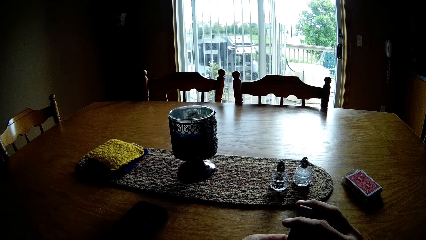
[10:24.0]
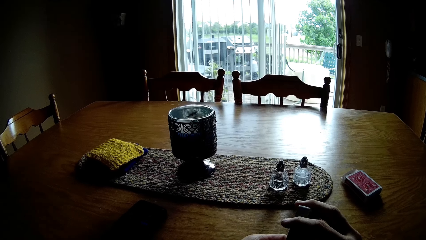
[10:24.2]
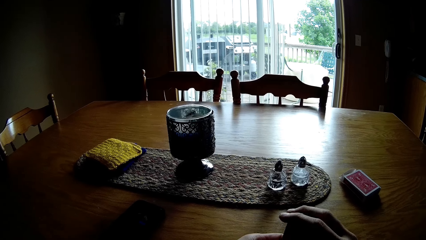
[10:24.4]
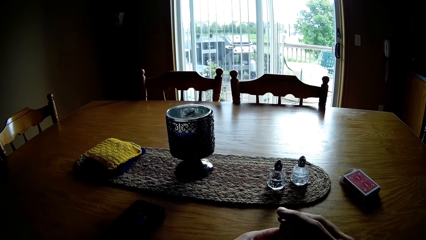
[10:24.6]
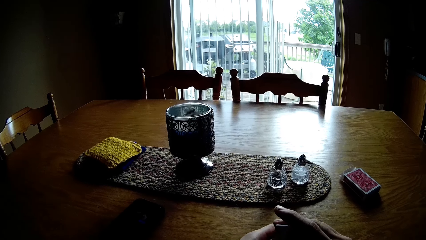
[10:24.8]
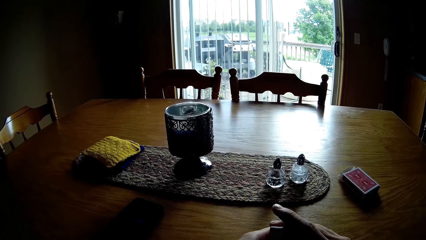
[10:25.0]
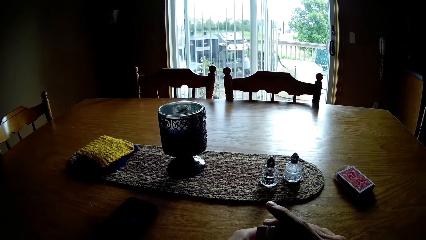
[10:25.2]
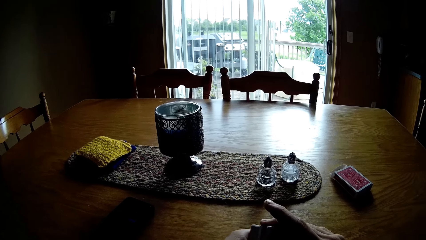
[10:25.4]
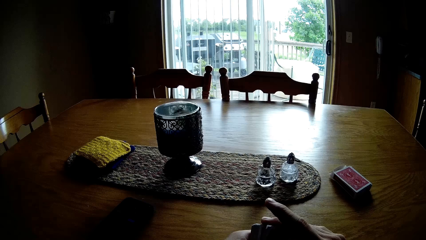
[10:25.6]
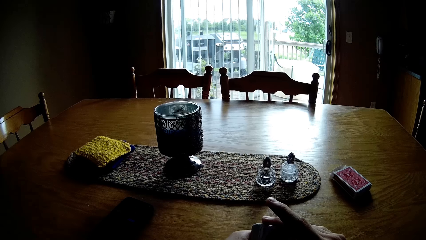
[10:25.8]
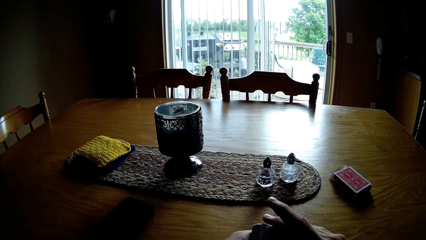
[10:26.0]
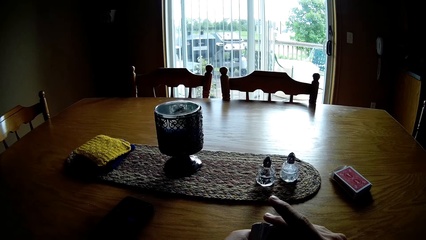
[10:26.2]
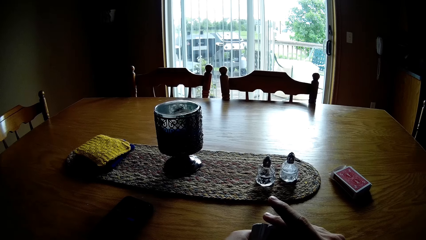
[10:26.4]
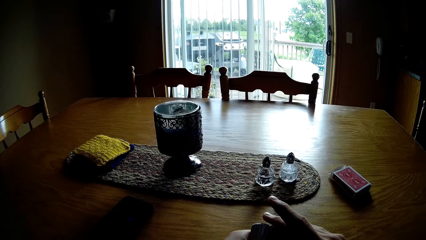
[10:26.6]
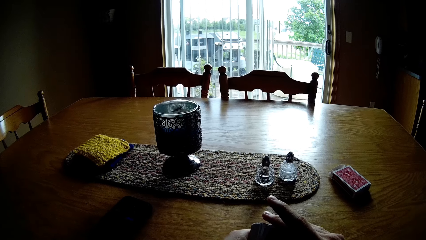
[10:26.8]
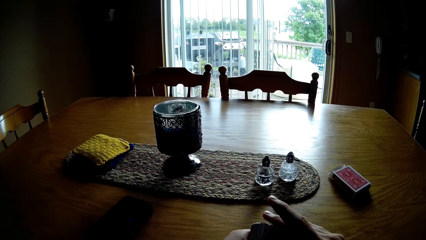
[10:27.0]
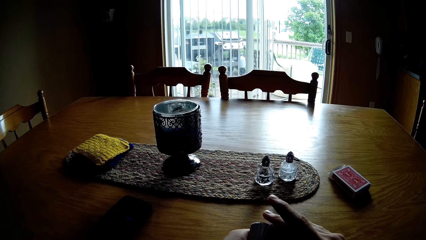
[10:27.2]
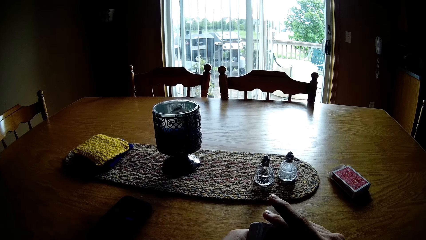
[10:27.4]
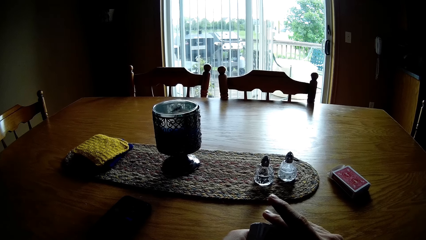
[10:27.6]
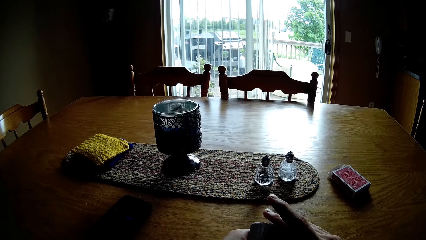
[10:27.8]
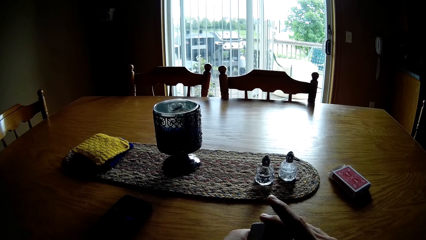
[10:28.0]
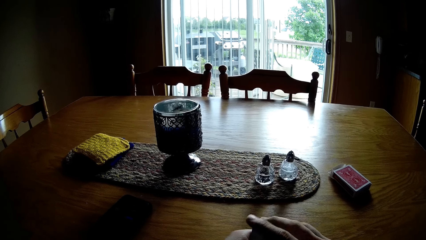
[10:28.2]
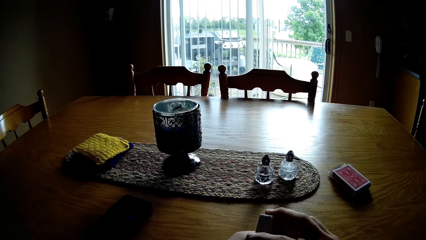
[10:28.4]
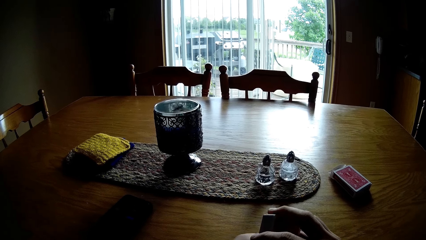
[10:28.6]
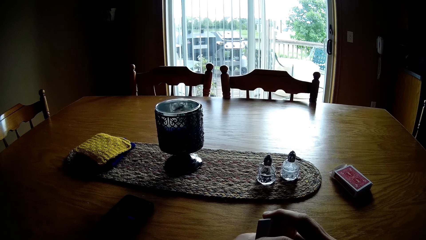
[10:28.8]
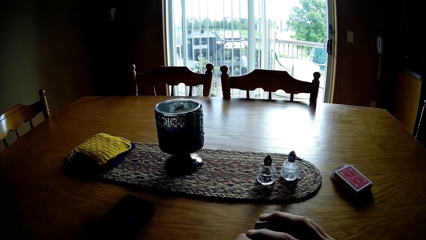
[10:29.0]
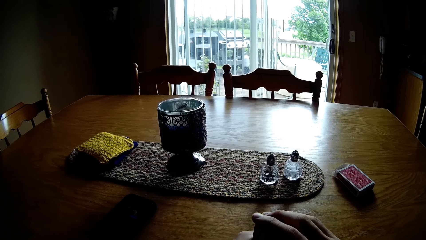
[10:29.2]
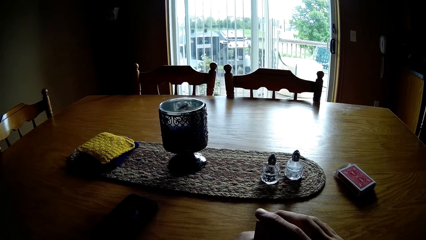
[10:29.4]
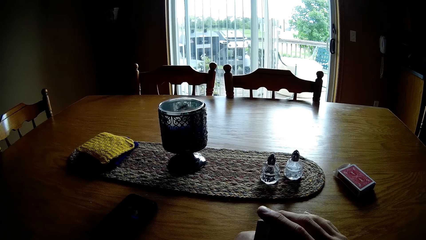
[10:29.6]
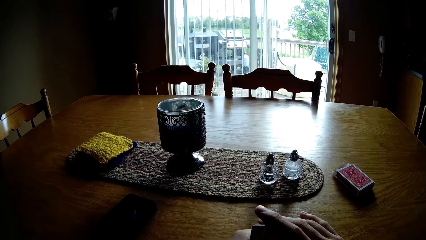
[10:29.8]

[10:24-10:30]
The camera wearer turns the cards on with the hands.

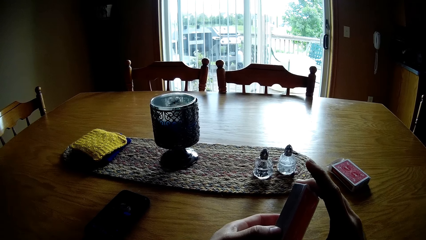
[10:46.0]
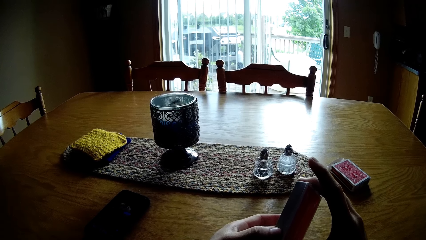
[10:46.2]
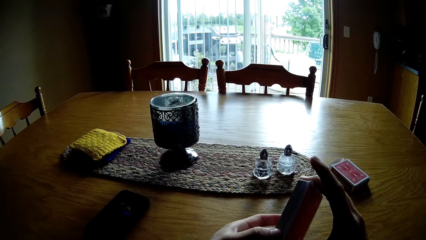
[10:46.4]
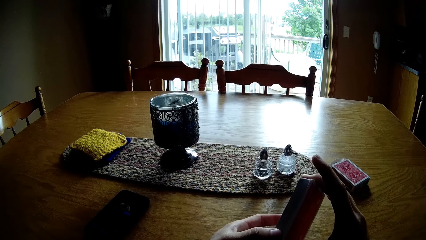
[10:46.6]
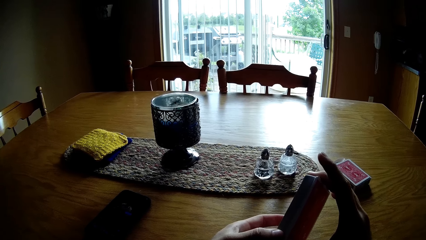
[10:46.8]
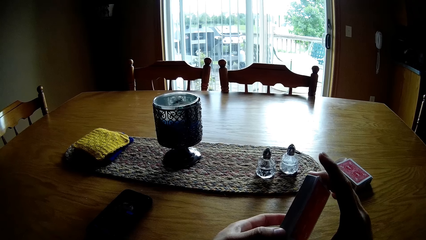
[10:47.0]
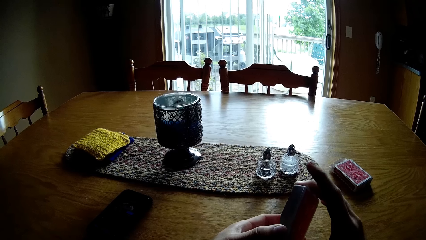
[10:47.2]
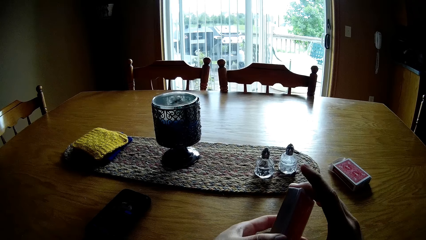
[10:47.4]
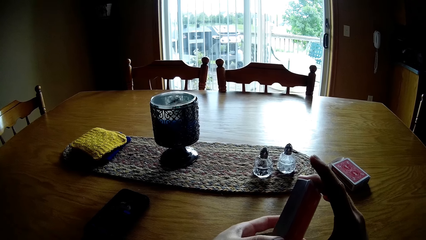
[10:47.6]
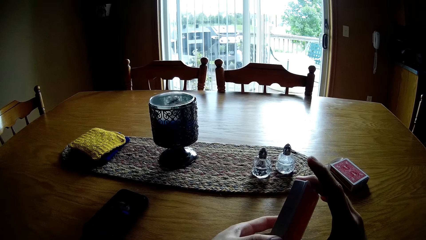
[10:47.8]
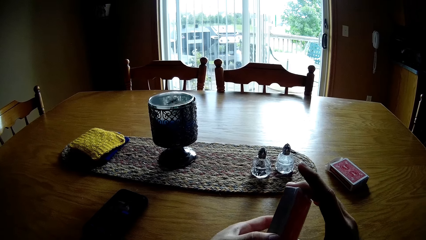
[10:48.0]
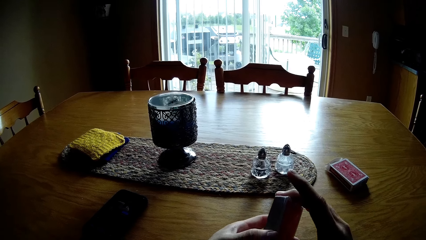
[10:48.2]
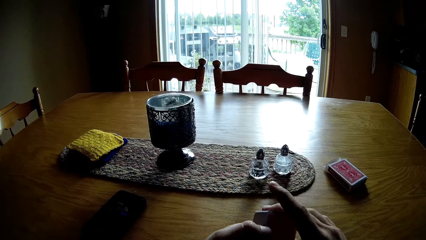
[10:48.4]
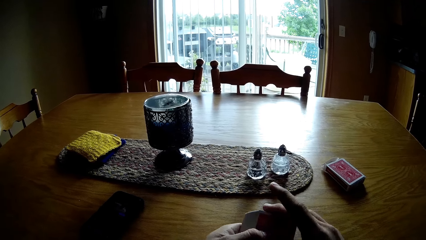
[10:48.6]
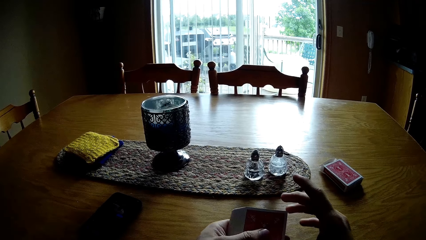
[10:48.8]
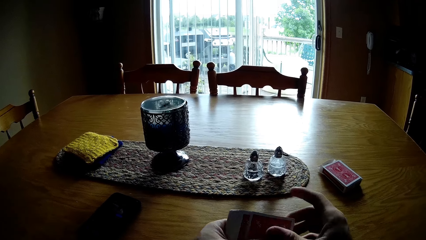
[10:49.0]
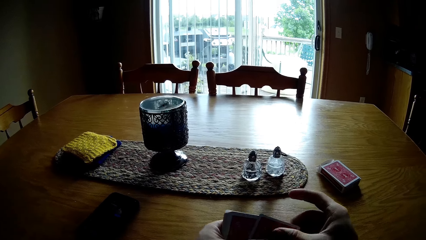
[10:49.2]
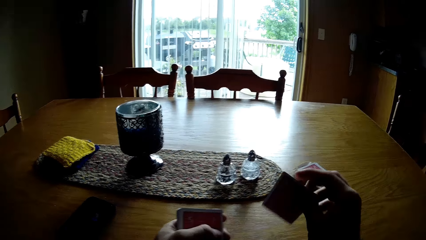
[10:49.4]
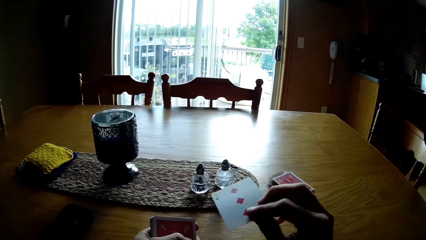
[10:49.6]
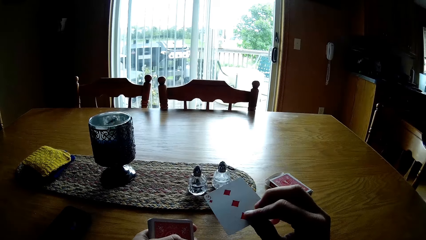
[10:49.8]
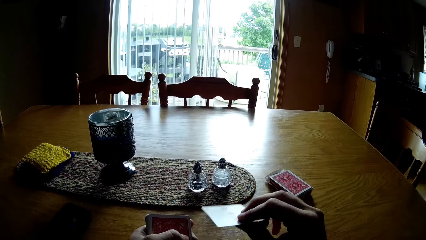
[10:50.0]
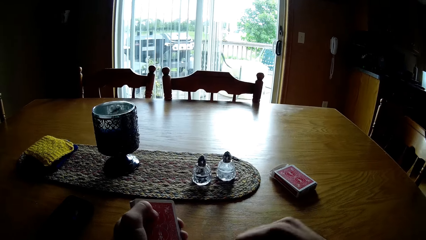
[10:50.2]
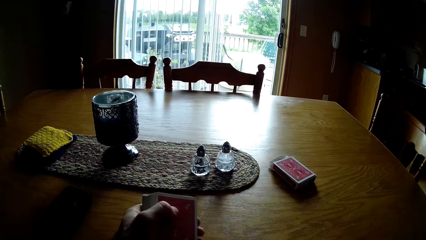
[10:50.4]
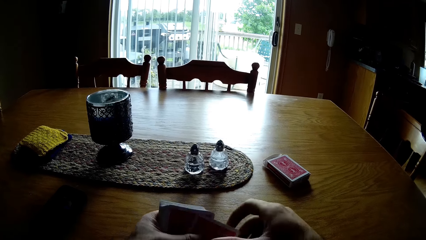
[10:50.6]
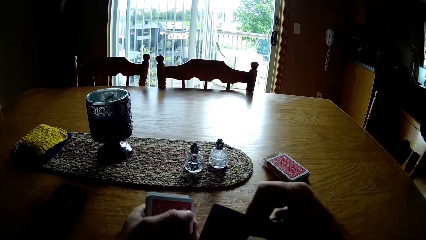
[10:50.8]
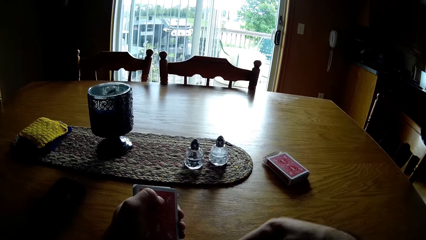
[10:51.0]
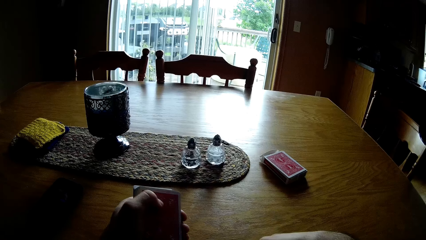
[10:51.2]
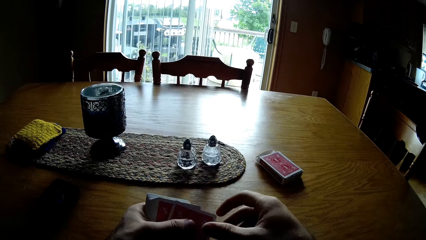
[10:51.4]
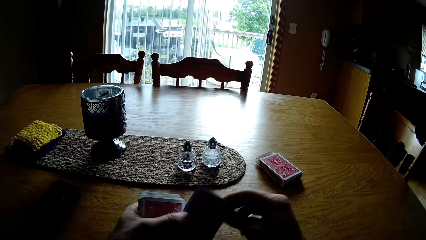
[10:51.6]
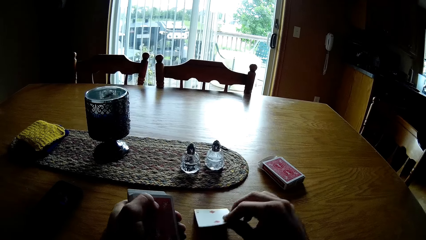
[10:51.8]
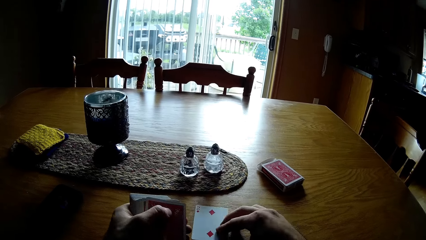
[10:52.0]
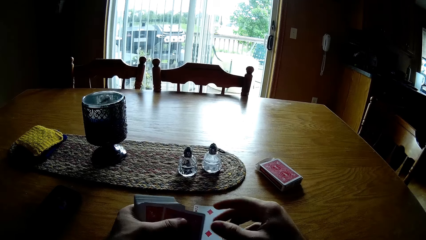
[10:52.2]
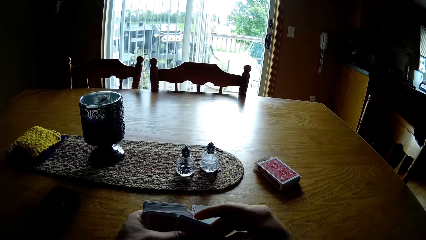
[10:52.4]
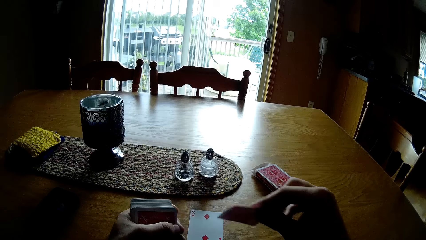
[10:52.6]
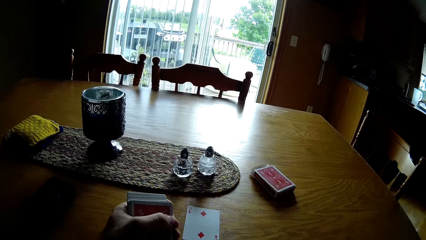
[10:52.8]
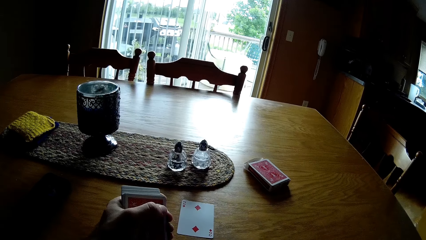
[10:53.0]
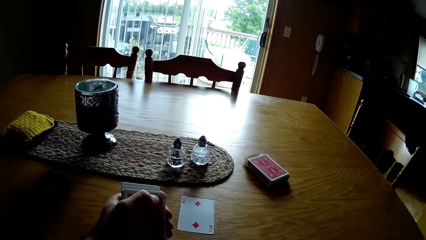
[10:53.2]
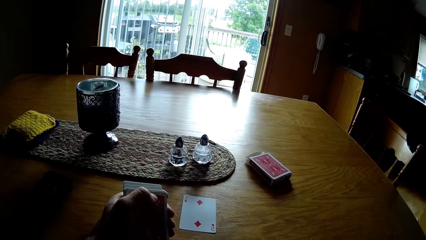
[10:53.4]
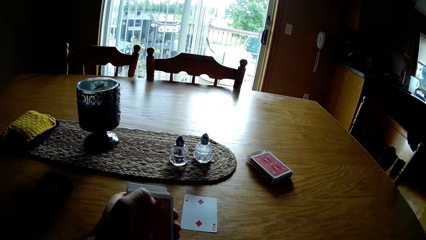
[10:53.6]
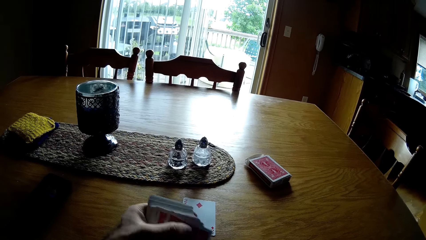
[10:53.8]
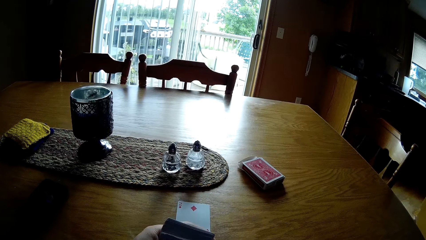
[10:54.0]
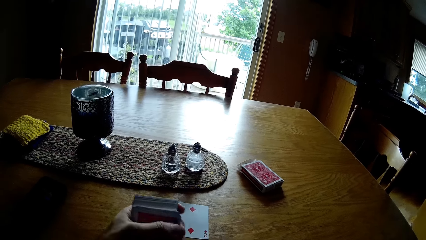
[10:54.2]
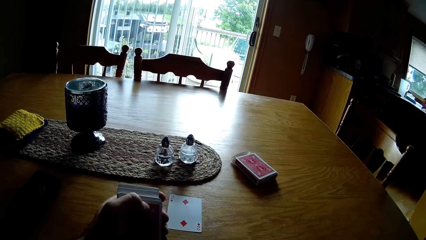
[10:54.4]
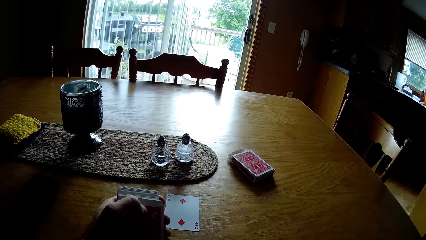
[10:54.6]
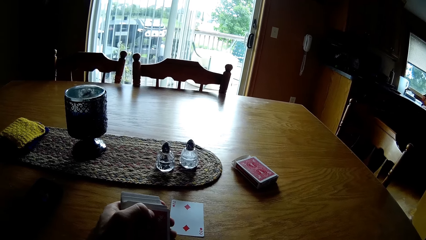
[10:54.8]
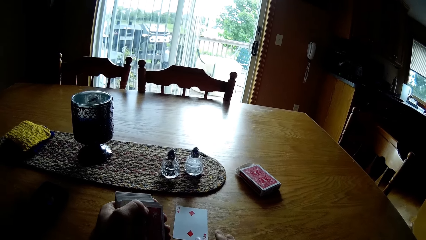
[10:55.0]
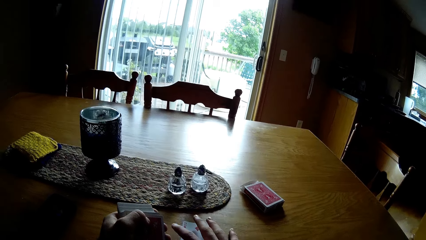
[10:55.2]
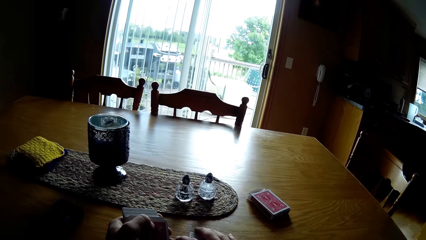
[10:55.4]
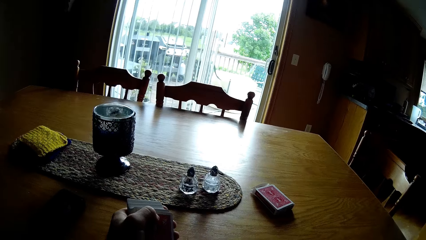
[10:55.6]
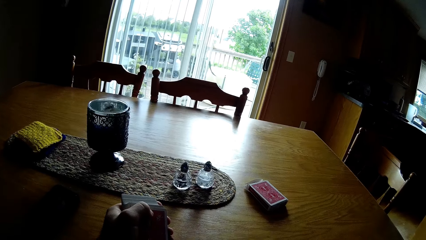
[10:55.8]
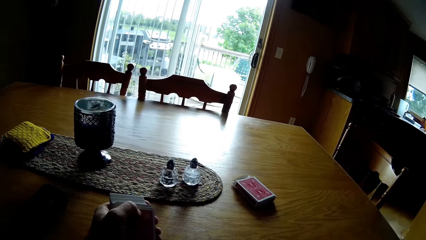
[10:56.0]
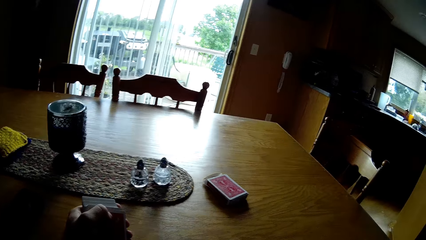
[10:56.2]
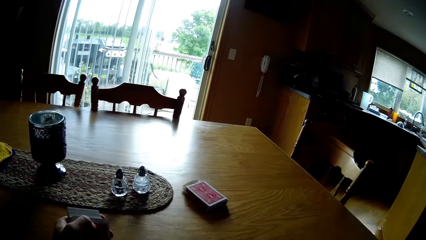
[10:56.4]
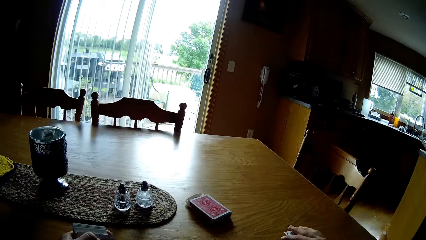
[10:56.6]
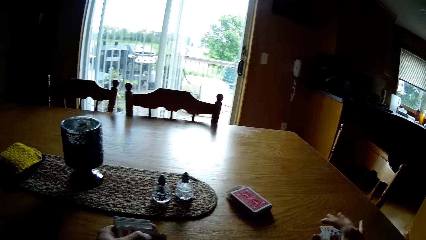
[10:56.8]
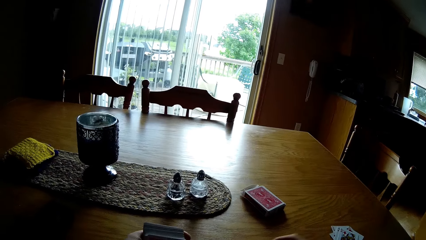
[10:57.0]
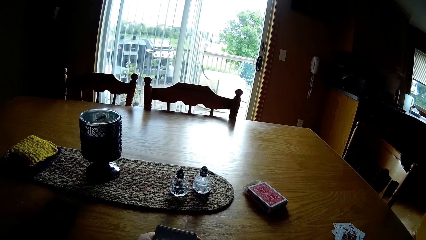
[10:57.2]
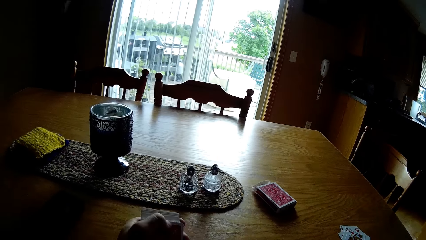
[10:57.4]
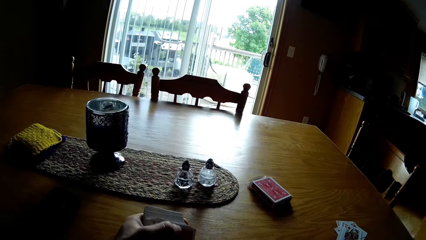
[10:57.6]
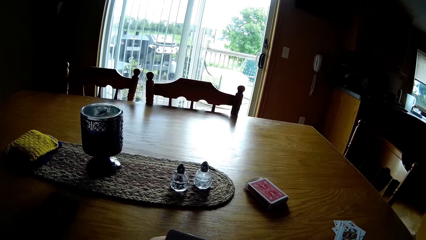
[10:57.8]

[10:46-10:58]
The camera wearer holds the cards. They arrange the card on the table. They look at the card. They place the card on the table. They move the card on the table.
